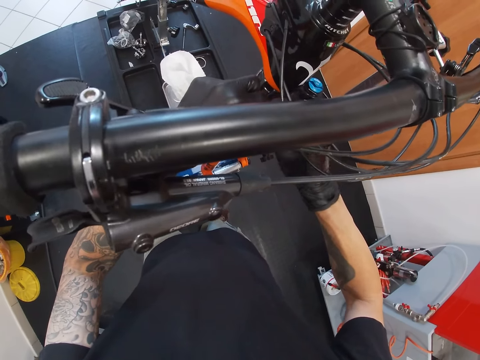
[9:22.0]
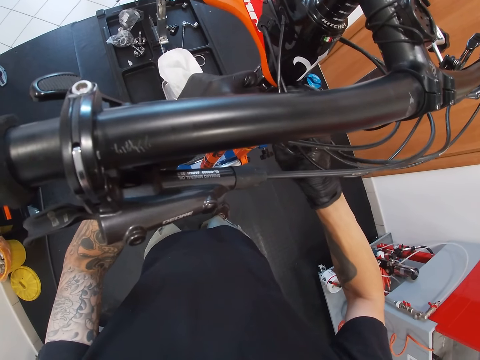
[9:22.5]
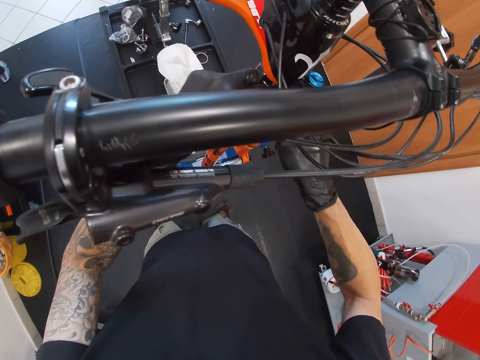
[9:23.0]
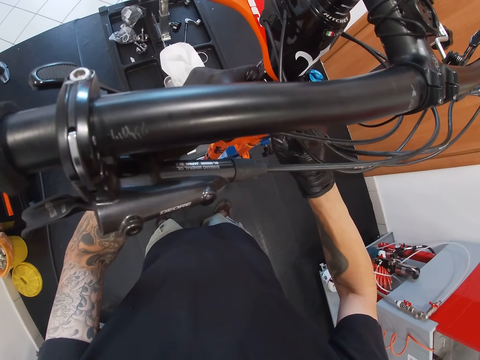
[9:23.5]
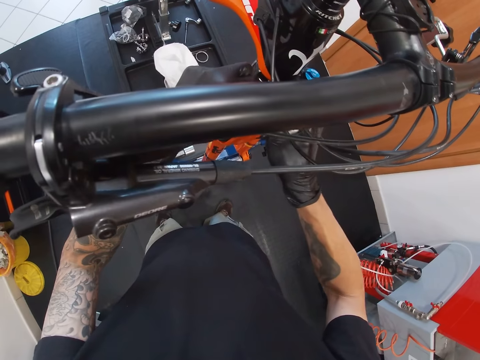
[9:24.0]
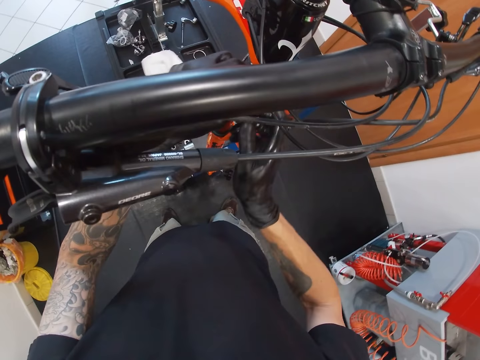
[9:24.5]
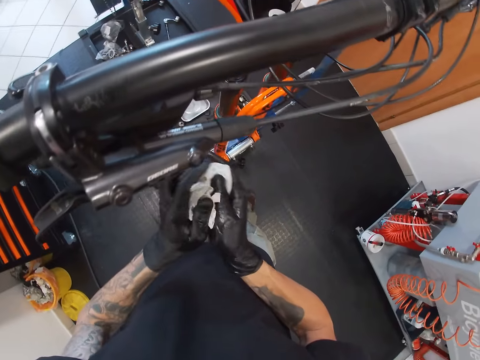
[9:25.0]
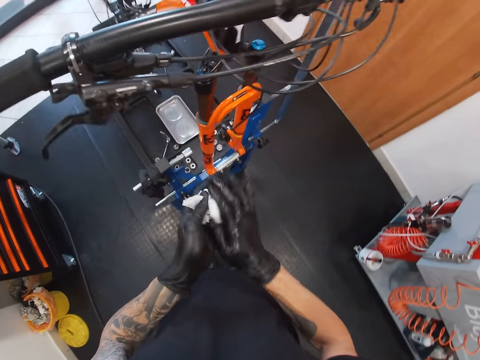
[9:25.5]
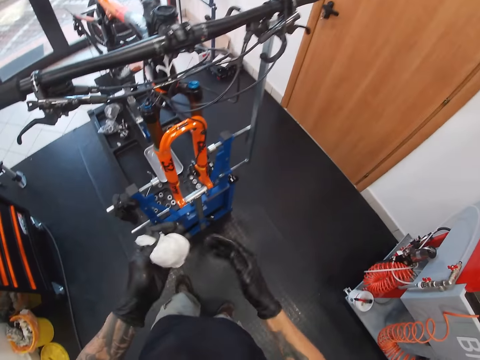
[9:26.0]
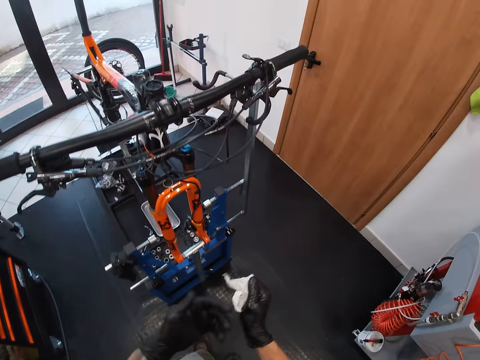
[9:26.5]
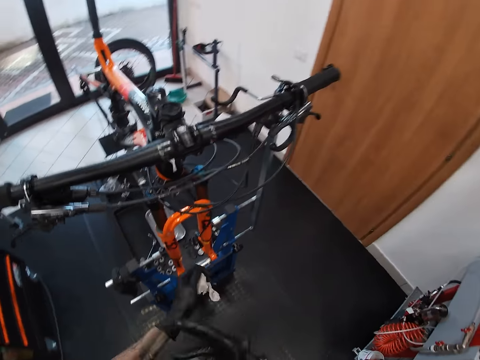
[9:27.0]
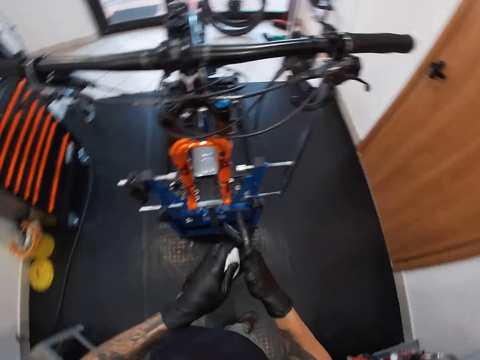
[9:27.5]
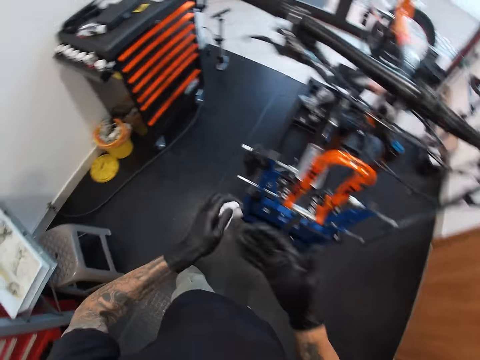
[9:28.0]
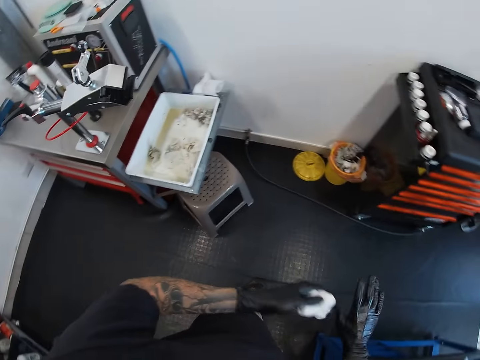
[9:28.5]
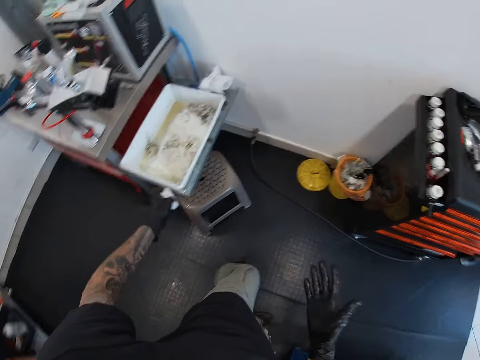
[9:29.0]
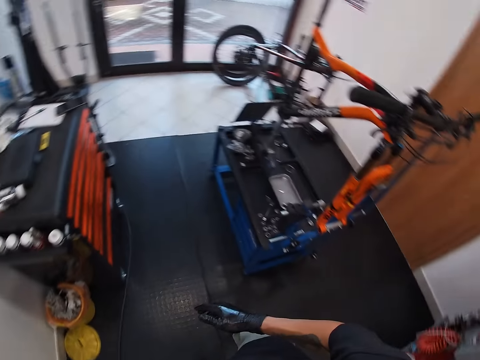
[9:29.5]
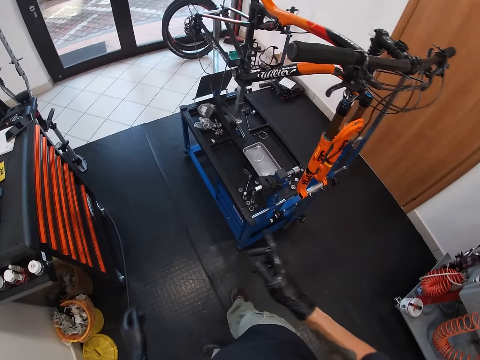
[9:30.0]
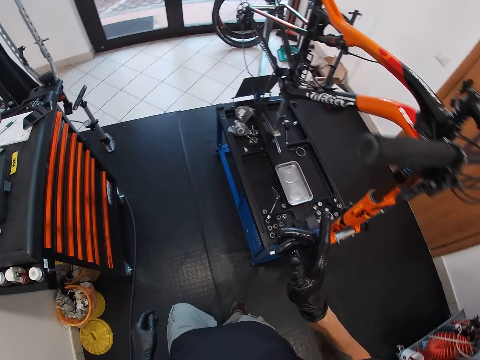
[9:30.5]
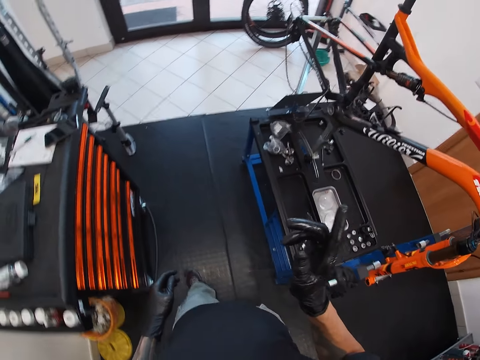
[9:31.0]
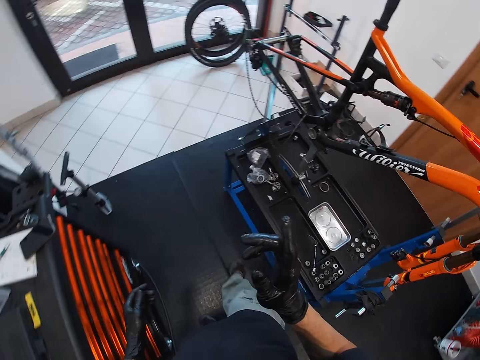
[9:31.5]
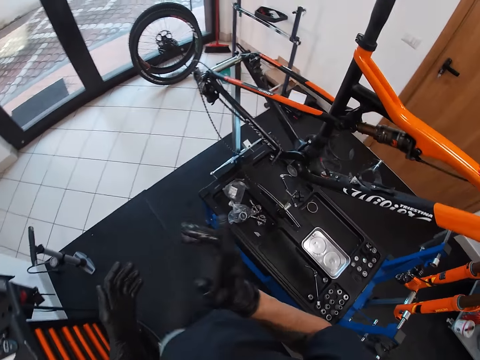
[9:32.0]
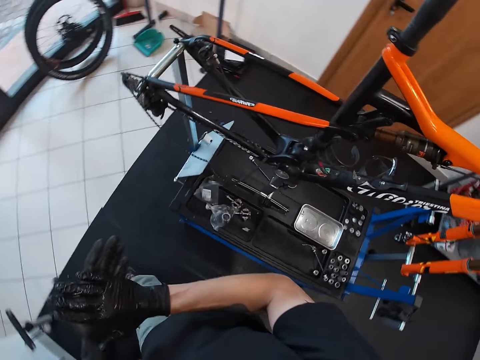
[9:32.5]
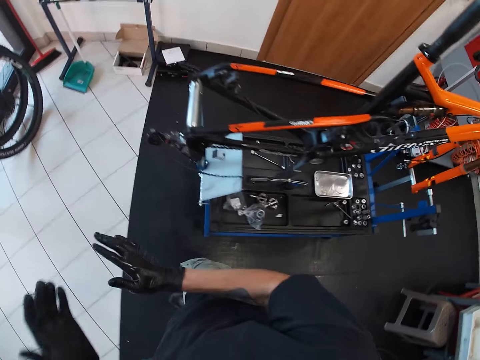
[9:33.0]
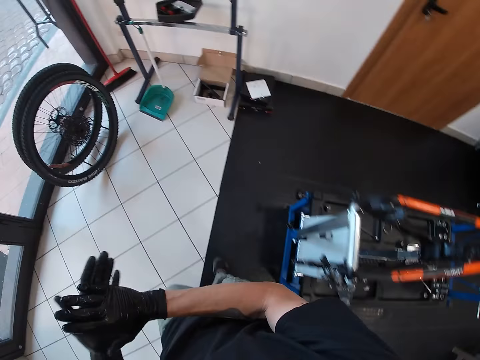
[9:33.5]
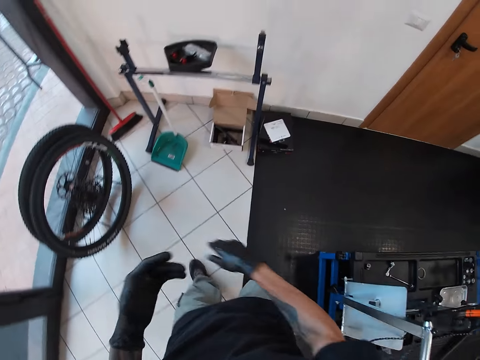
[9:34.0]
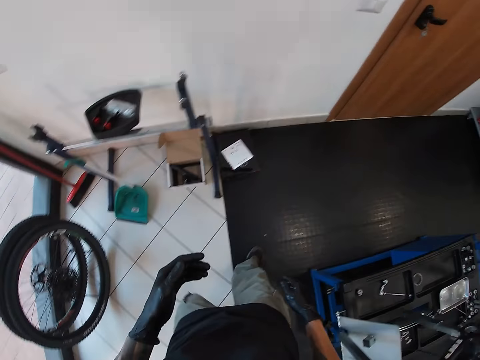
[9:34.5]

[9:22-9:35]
The camera wearer cleans both gloved hands with the tissue paper. He dumps the tissue paper.

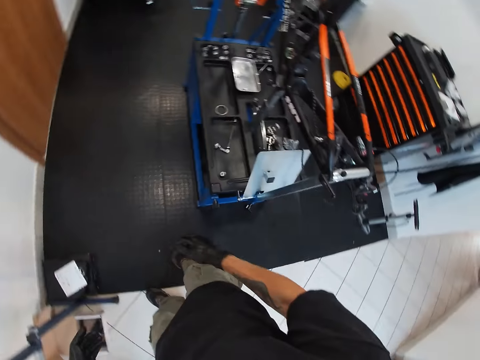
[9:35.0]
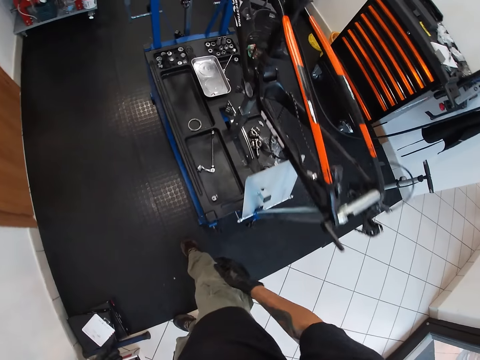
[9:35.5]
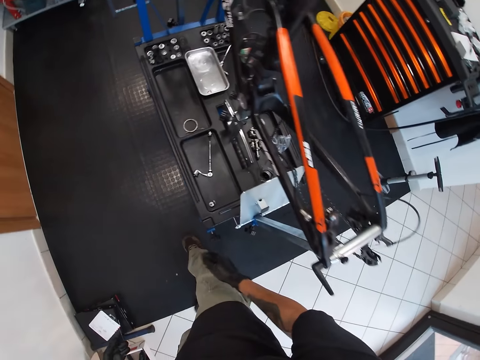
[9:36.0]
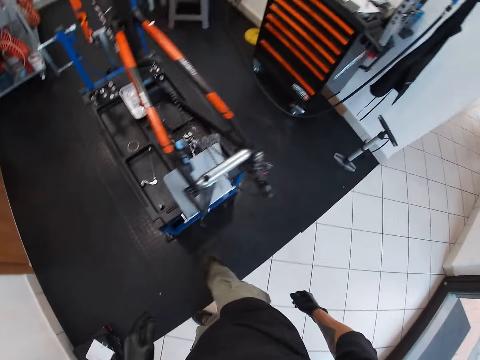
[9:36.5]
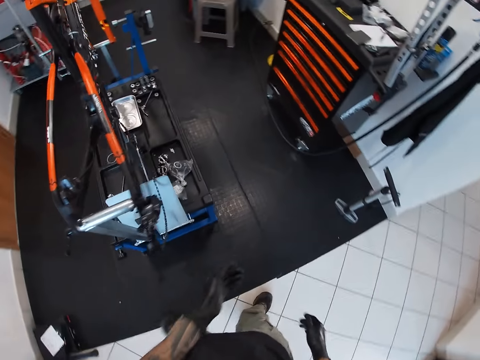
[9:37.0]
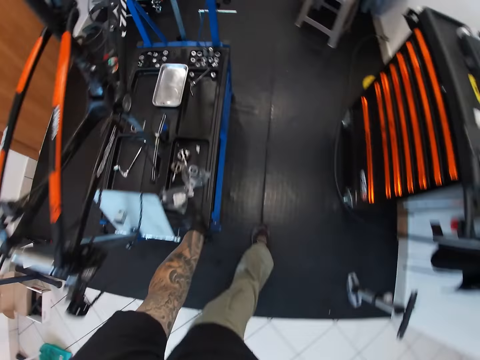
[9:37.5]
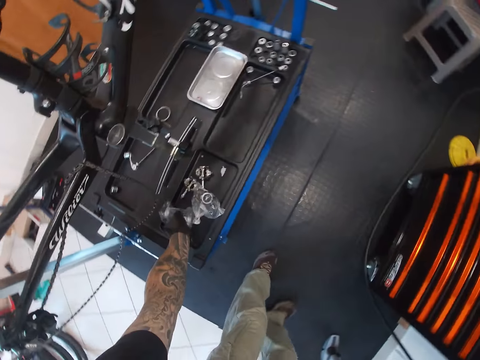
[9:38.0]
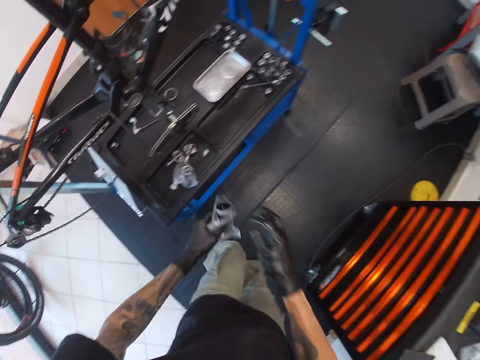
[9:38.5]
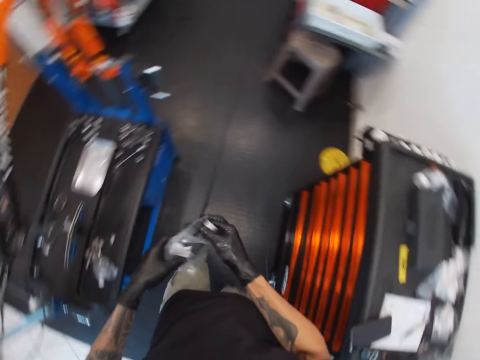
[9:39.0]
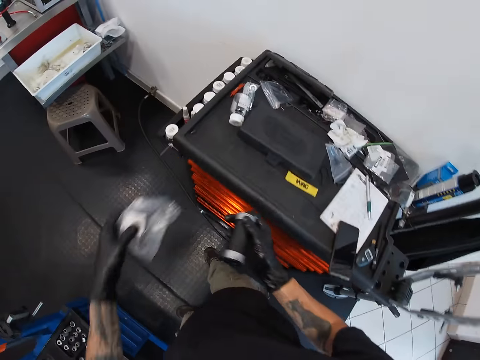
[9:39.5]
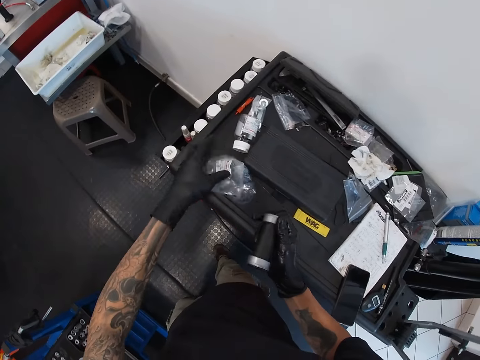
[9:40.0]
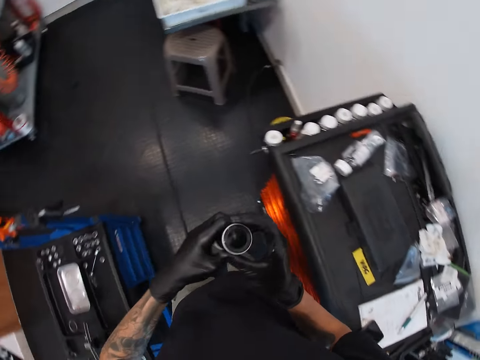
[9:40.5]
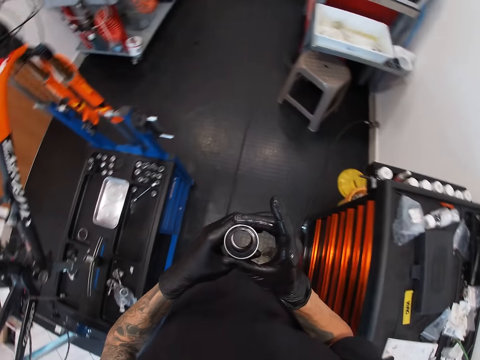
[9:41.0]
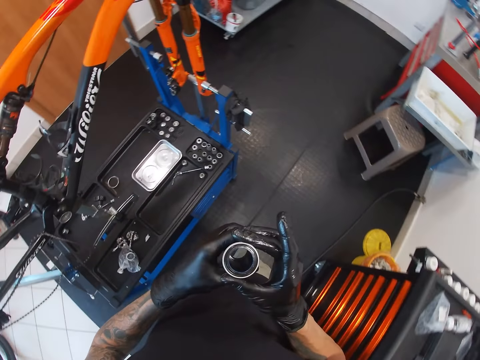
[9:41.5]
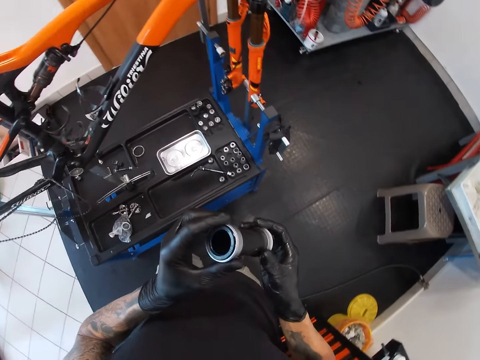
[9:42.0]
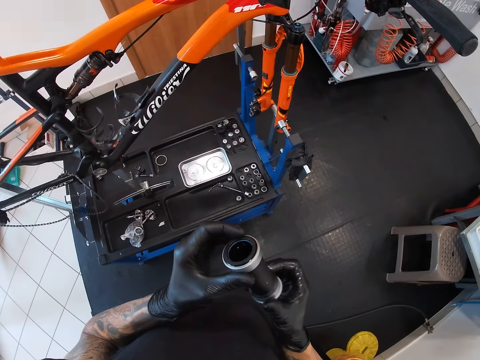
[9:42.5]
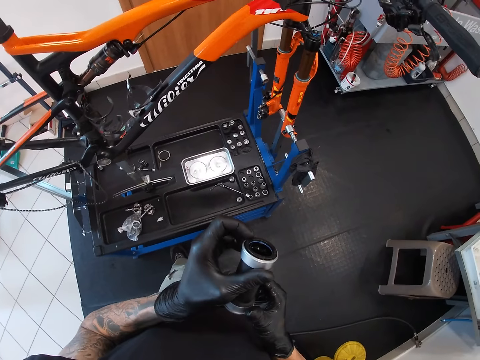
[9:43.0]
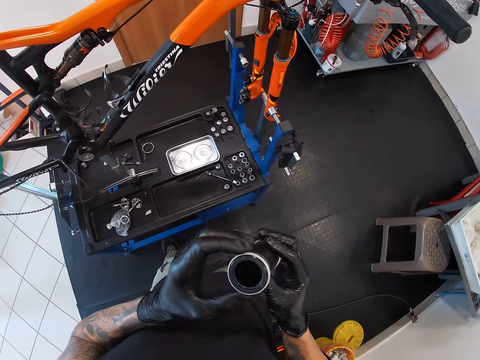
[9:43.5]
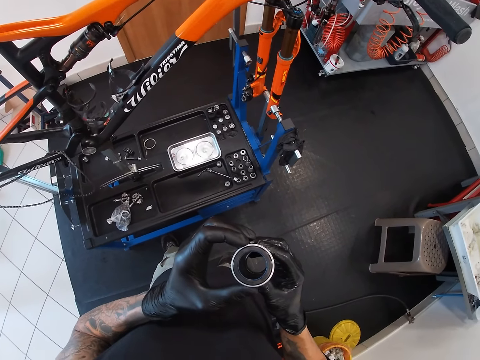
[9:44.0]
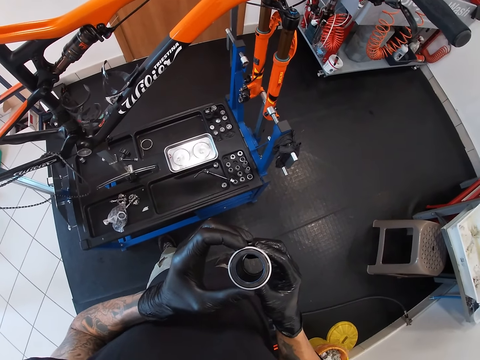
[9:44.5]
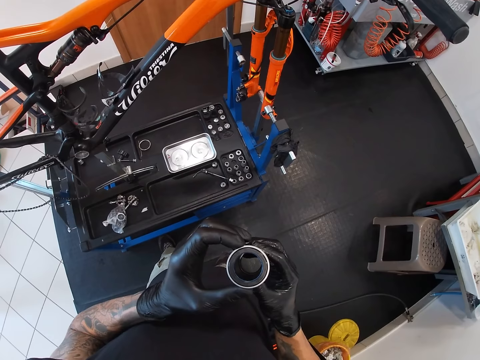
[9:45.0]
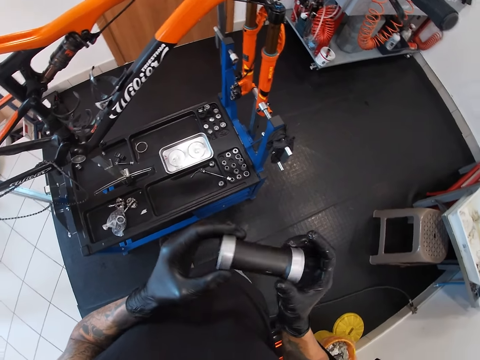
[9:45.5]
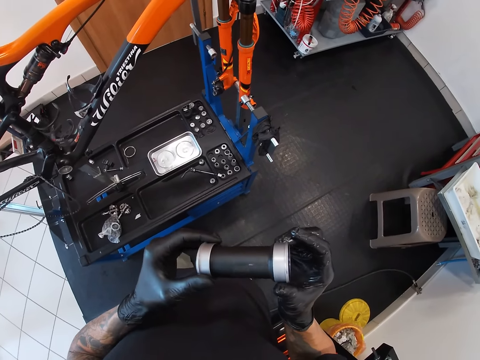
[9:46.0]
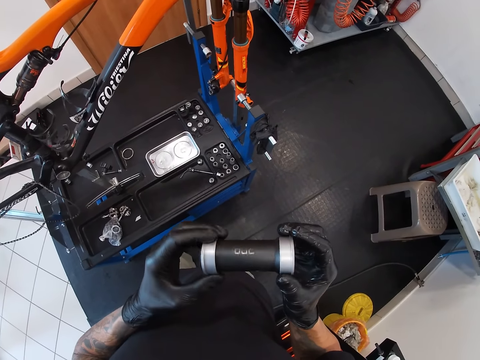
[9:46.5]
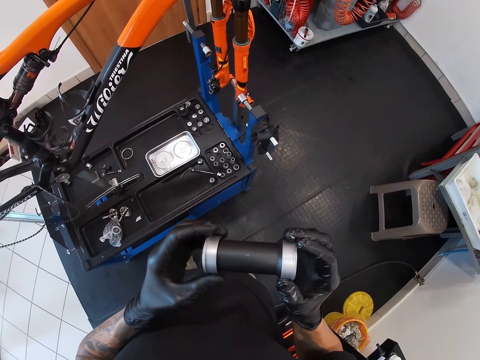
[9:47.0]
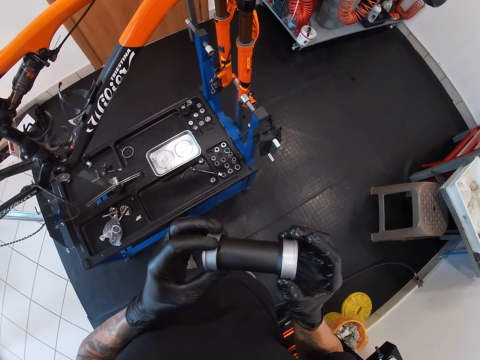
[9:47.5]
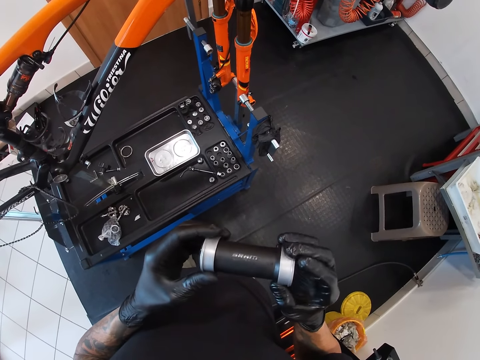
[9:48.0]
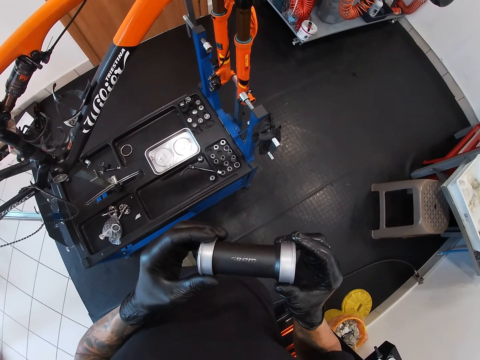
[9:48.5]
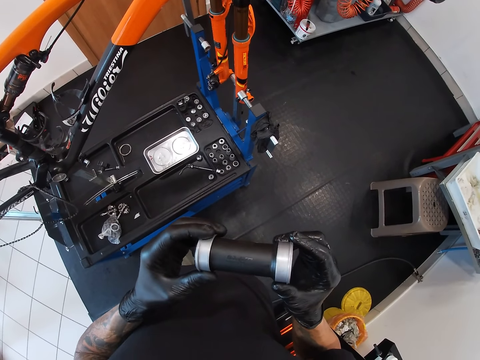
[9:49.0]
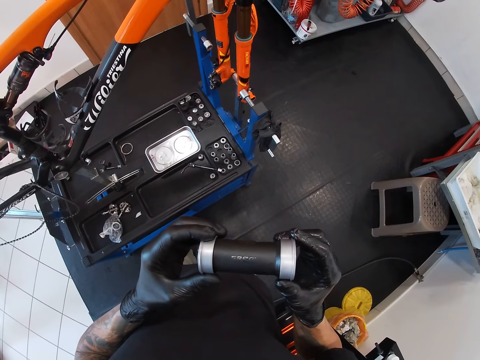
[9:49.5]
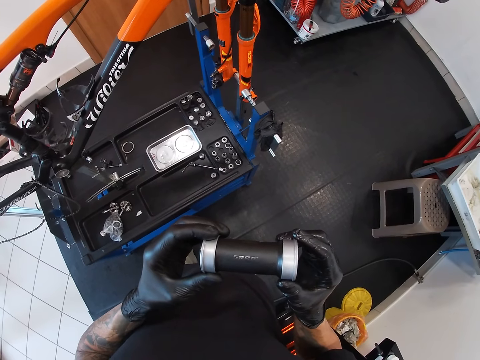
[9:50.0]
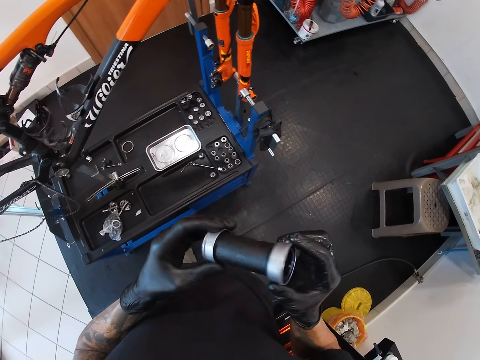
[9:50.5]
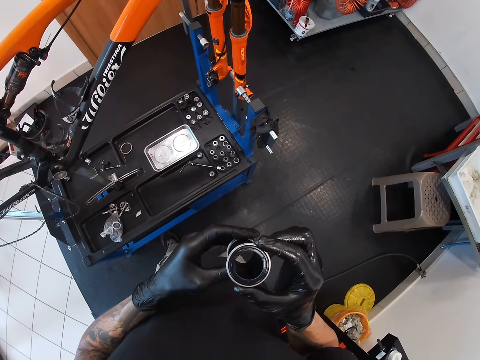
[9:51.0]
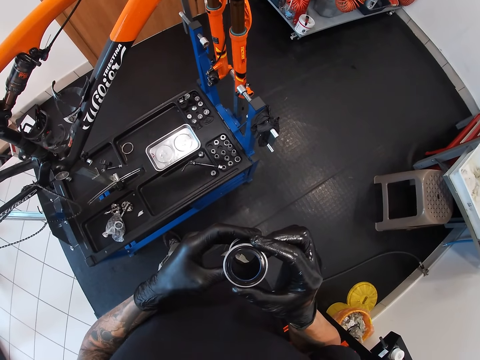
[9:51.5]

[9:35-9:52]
The camera wearer picks a plastic bag from a workbench with his left hand and watches it. He removes a cylinder from the plastic bag with his right hand. He drops the plastic bag on a workshop dresser with his left hand. He examines the cylinder with both hands.
